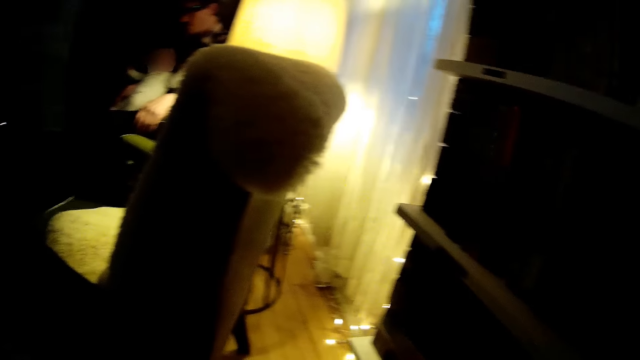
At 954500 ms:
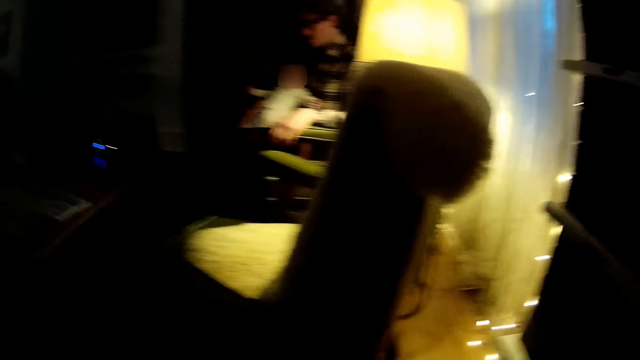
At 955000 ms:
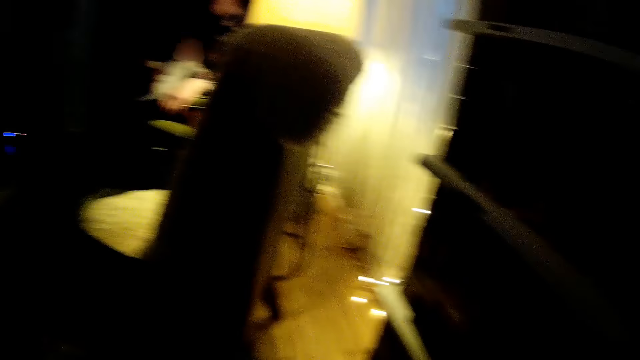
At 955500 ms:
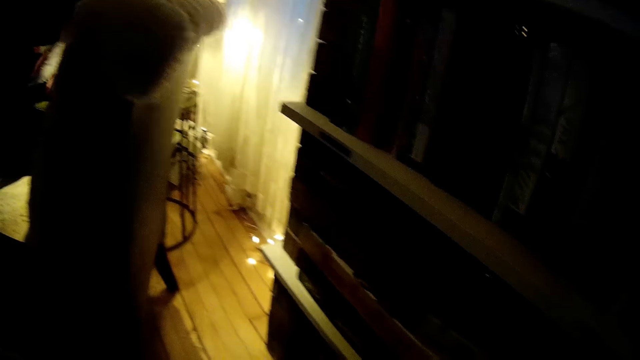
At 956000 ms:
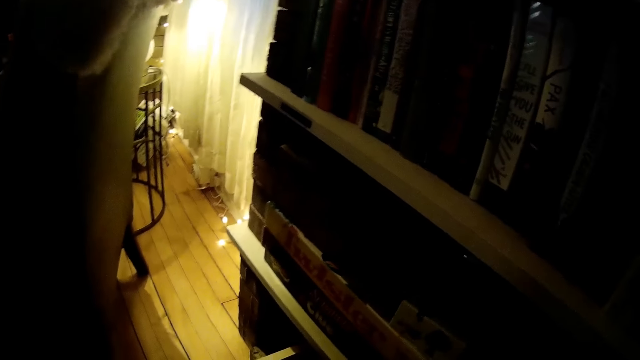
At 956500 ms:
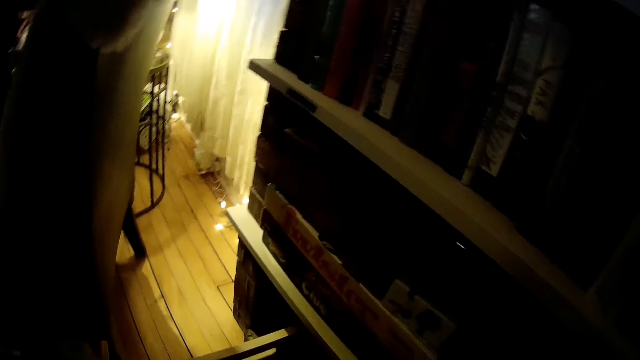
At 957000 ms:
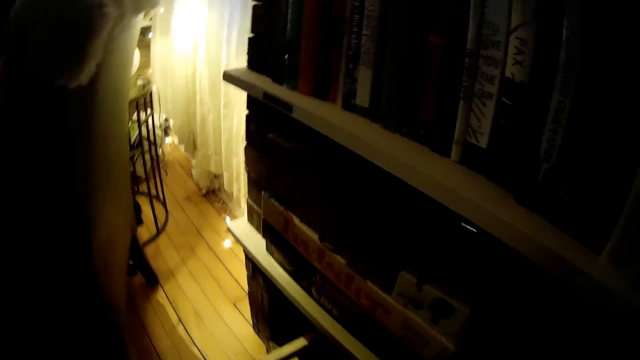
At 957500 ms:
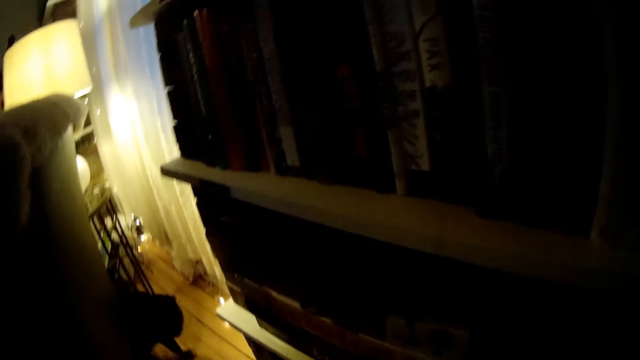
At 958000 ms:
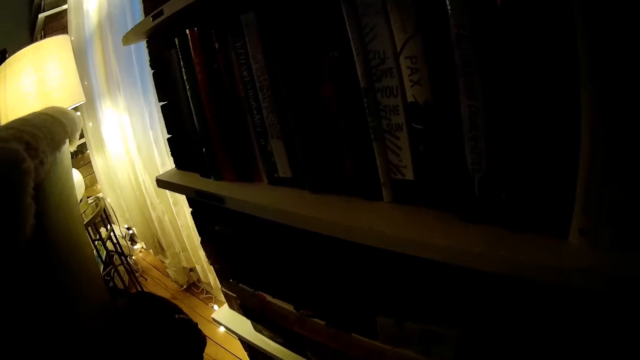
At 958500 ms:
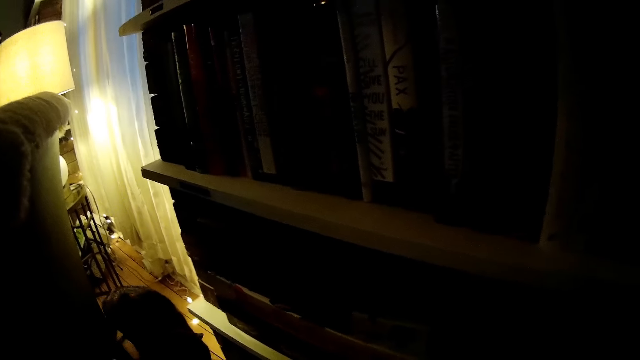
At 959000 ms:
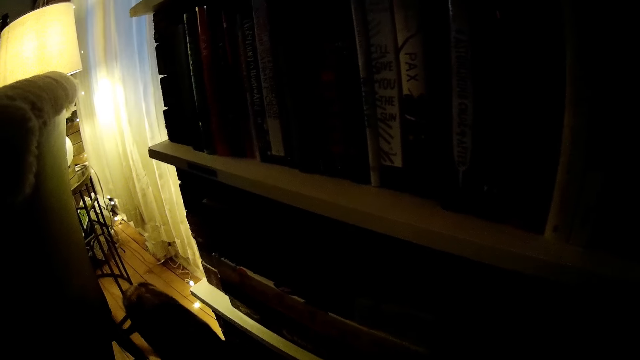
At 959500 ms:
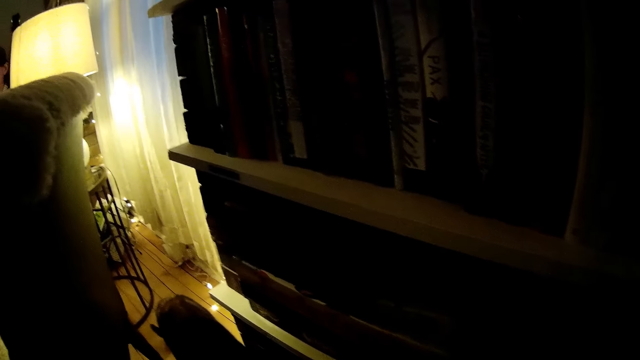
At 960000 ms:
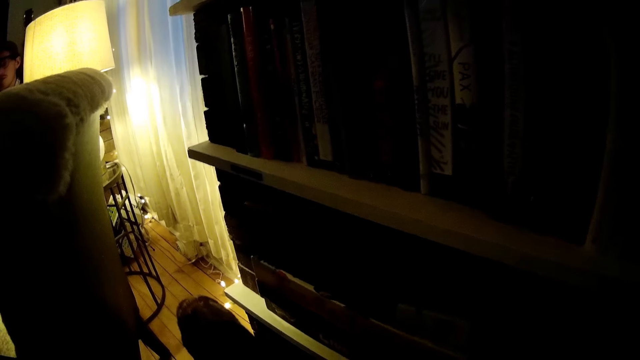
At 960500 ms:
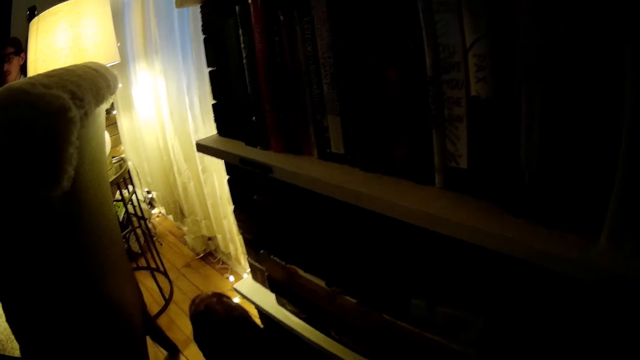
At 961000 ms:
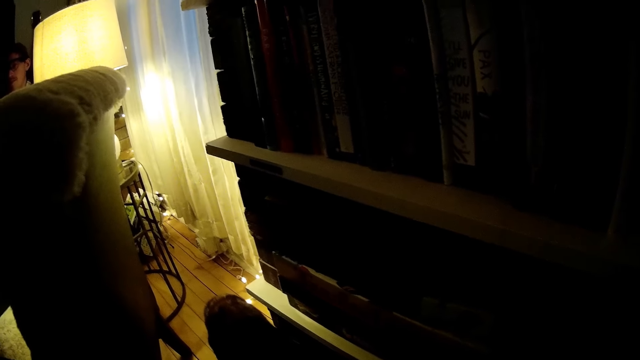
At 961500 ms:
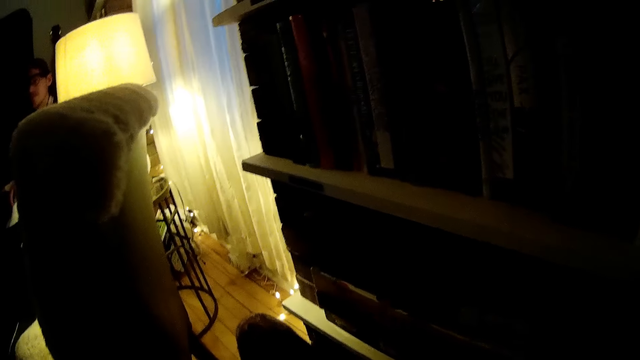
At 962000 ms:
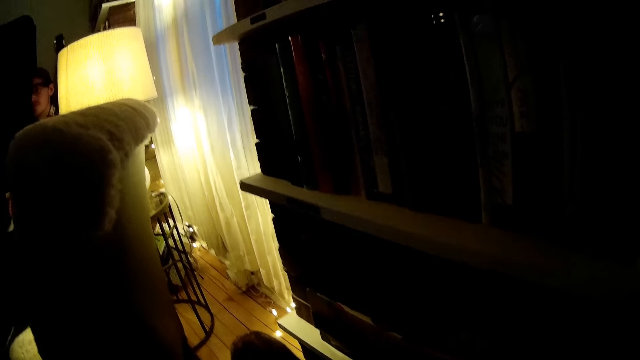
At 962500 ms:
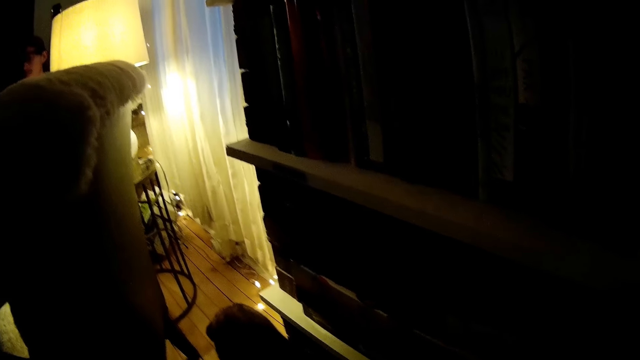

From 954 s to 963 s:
The camera wearer stares at the shelf.

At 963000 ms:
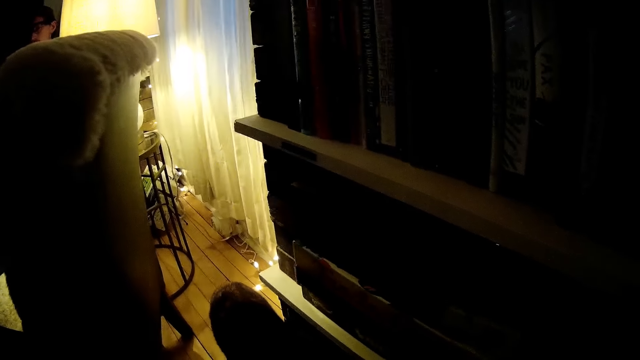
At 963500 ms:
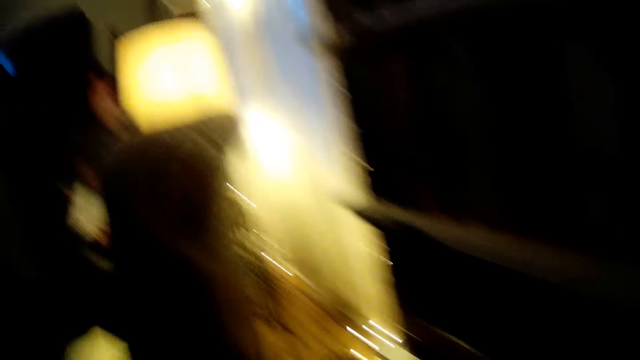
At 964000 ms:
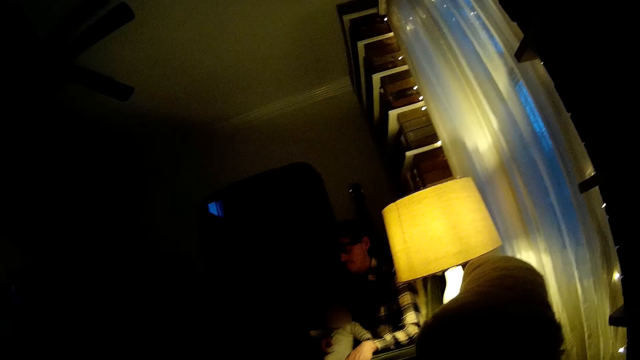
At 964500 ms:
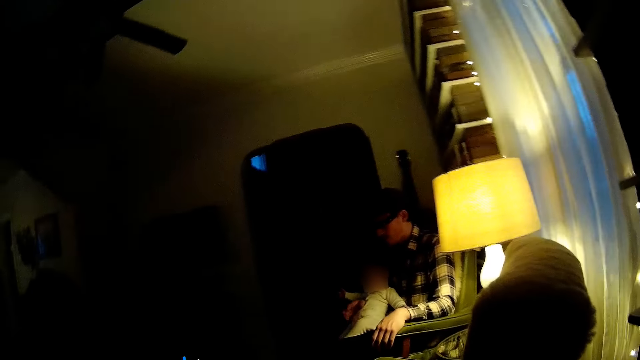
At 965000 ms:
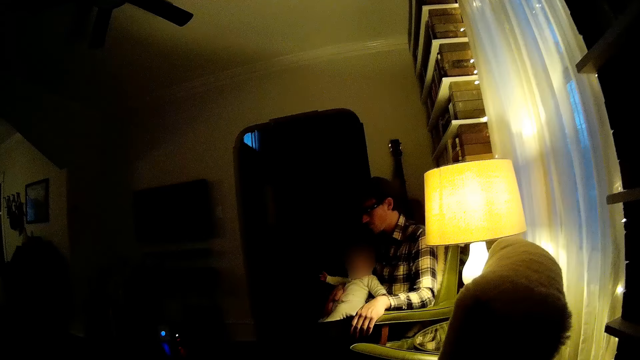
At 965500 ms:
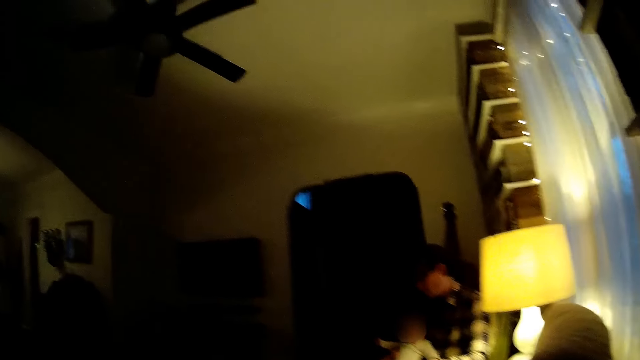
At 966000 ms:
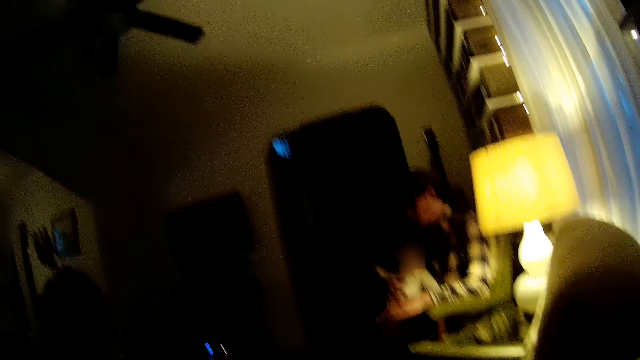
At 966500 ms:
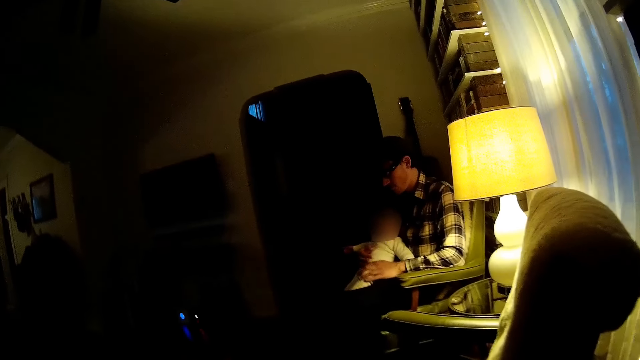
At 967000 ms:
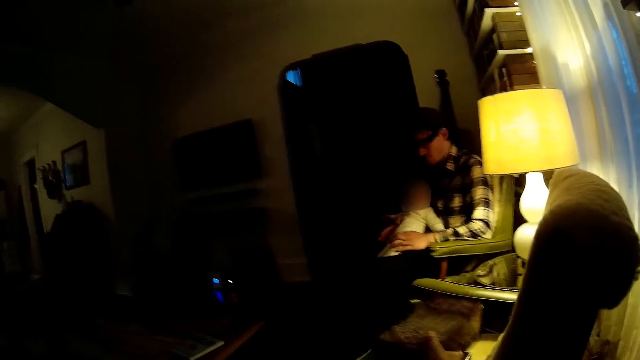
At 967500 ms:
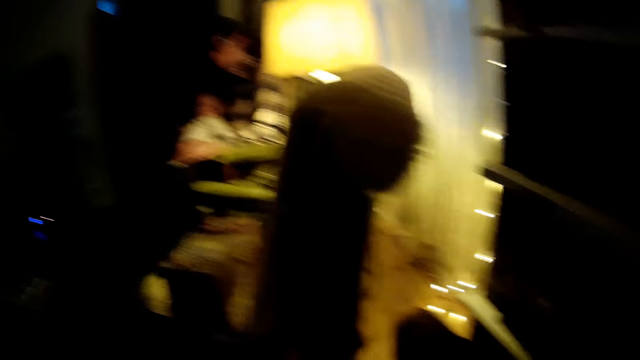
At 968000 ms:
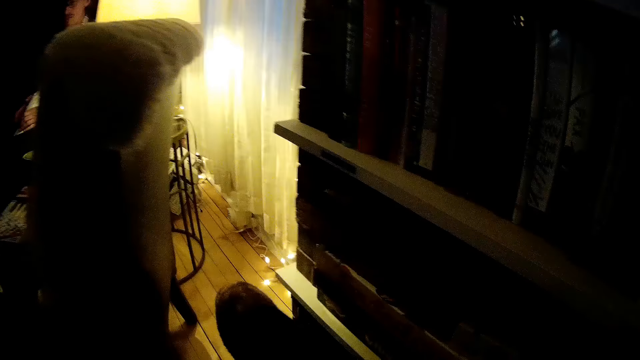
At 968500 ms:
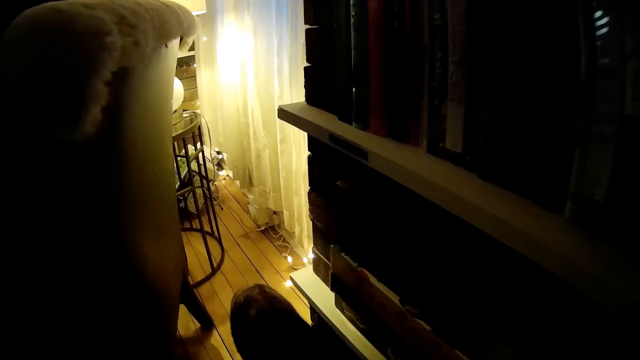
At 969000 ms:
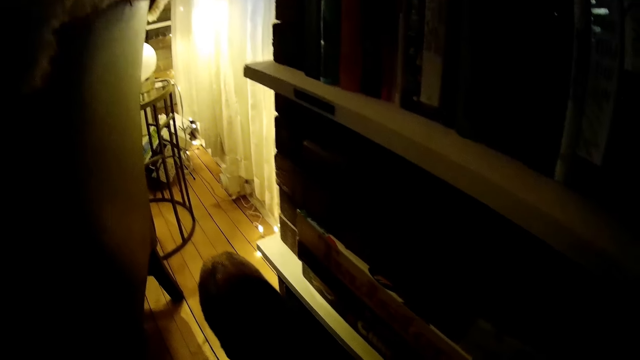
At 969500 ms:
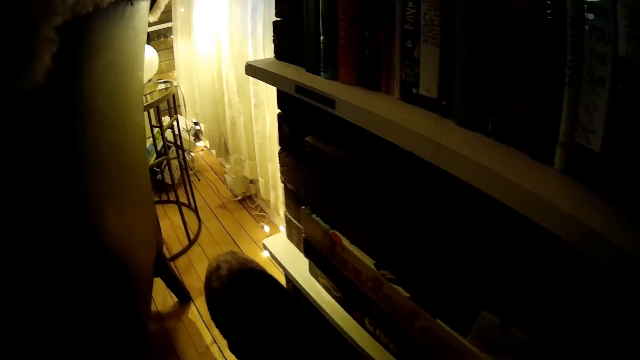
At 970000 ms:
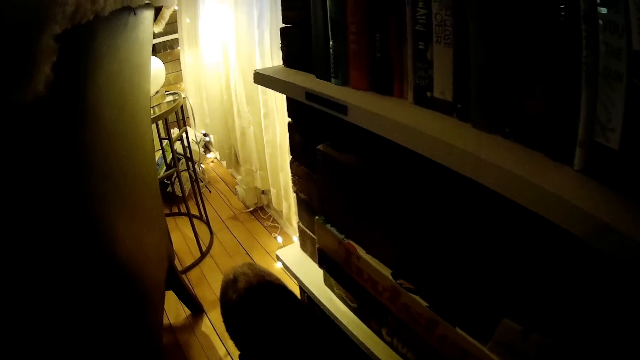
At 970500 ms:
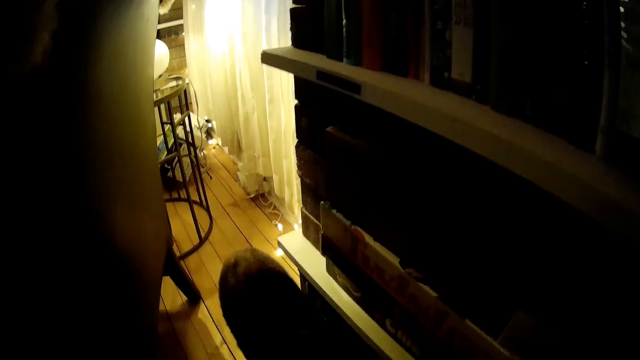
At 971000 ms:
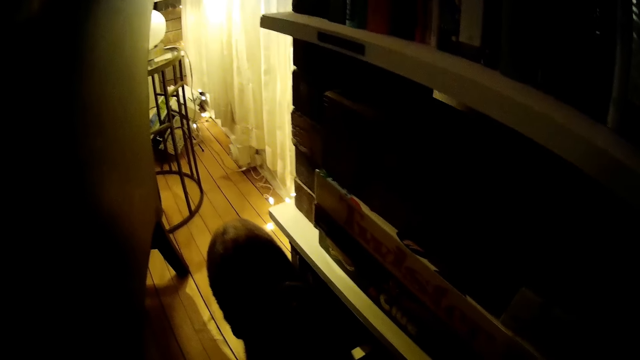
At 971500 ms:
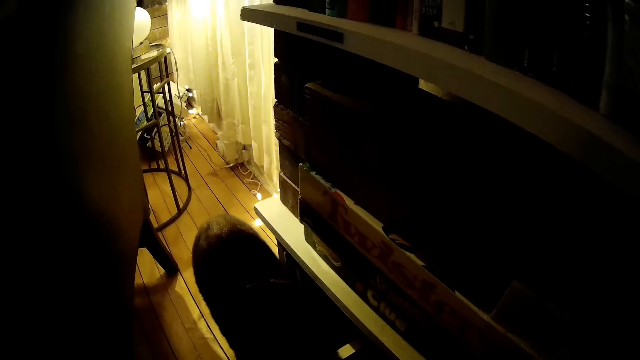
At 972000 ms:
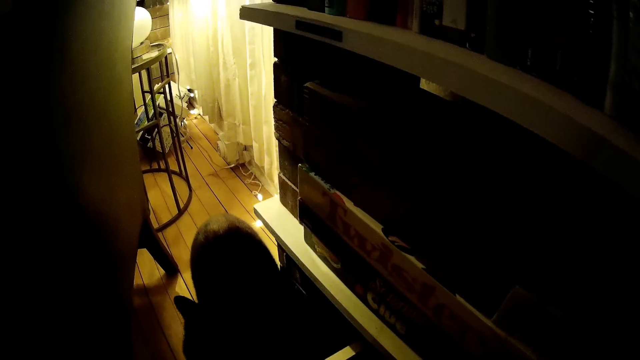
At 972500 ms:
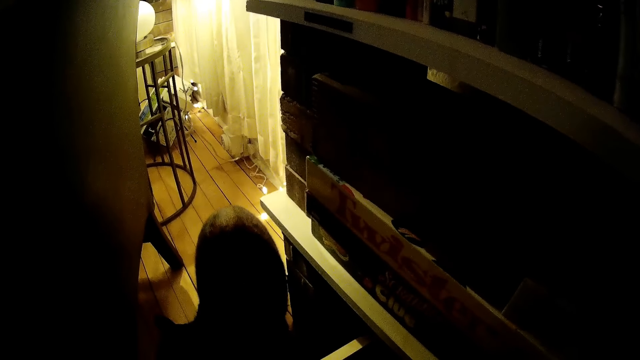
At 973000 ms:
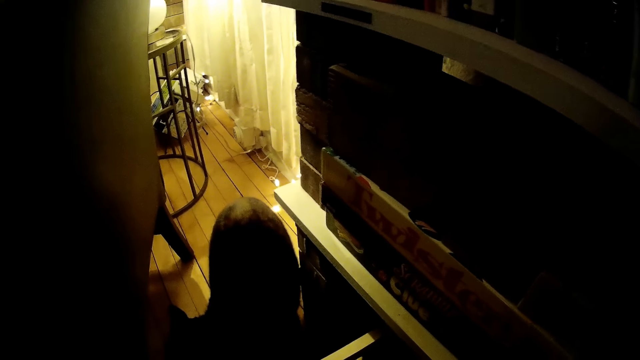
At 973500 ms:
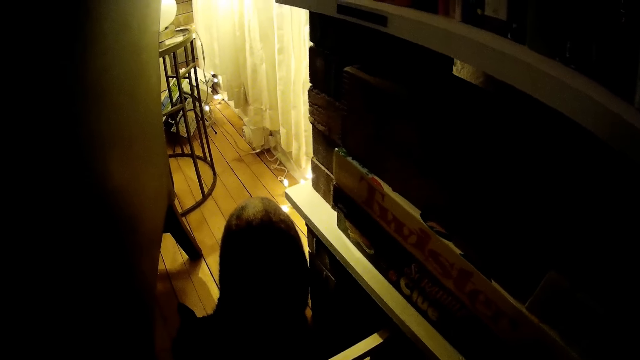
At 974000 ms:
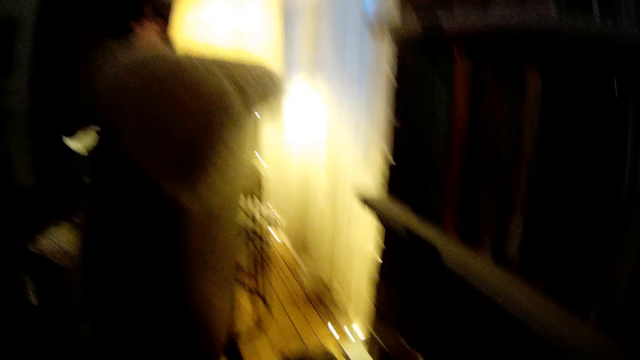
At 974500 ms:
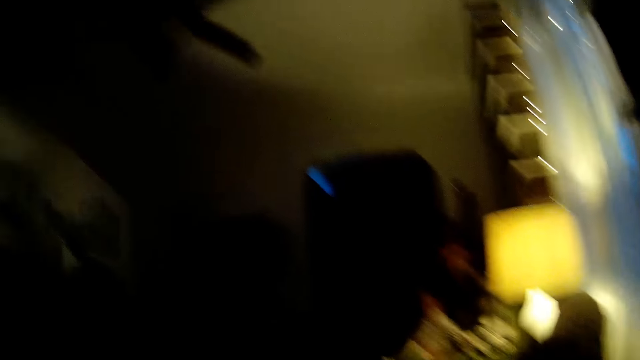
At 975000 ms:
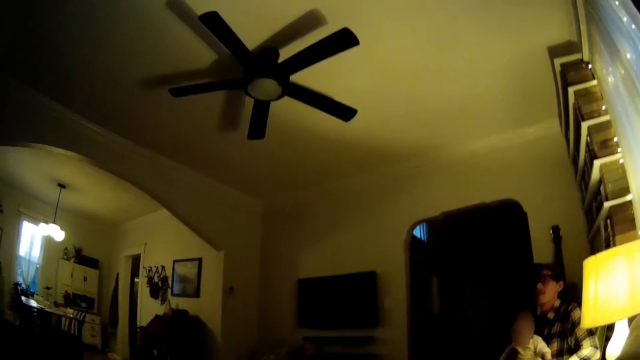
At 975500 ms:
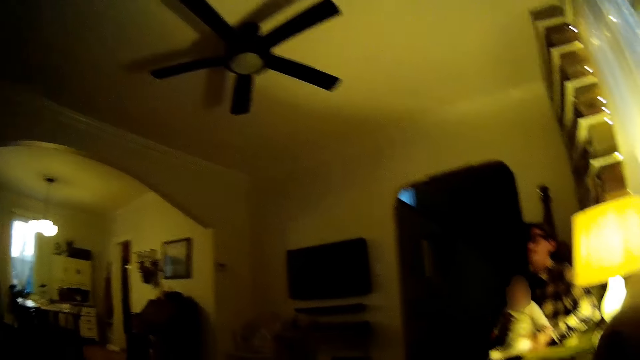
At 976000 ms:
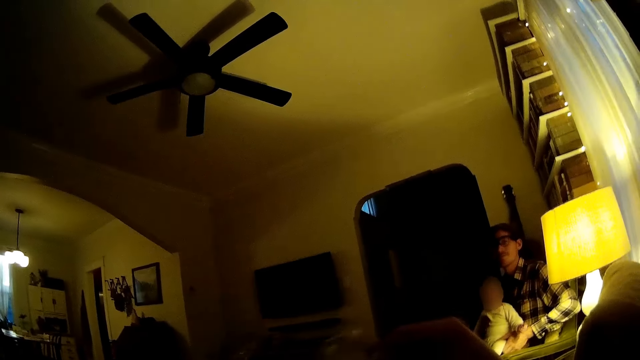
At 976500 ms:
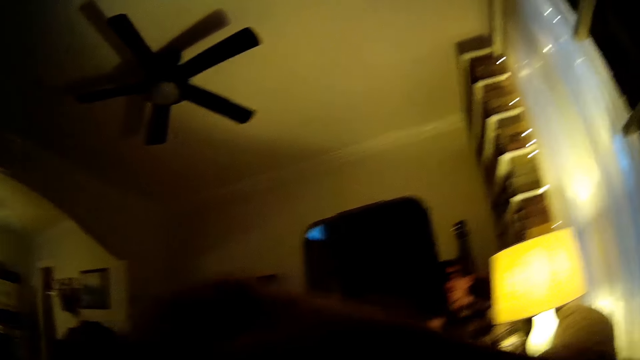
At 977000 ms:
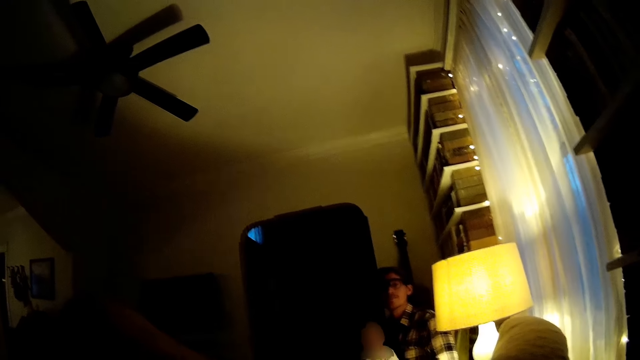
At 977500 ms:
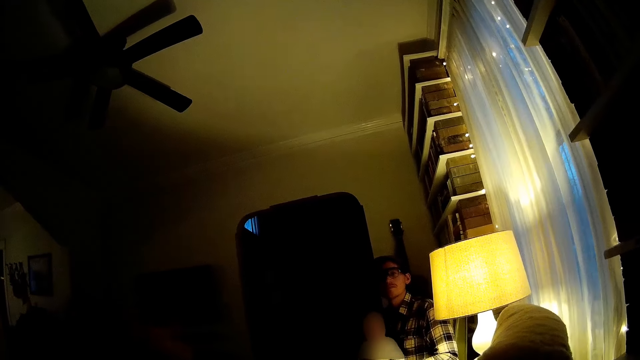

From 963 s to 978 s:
The camera wearer stares at the man. She throws a board game on a chair with her left hand. She stares at the shelf. She picks up a board game from the shelf with her left hand. She stares at the man.
